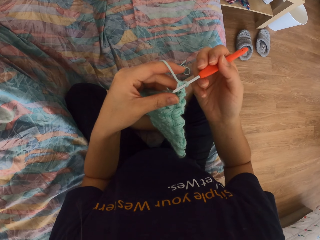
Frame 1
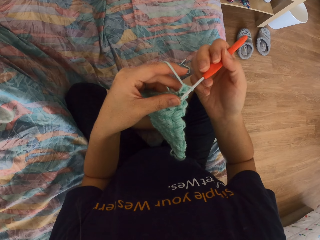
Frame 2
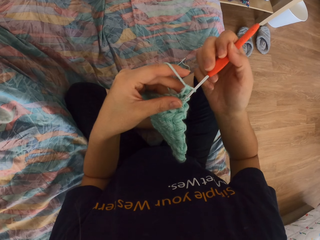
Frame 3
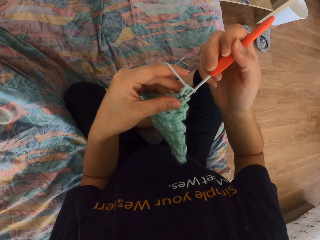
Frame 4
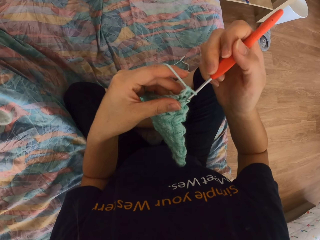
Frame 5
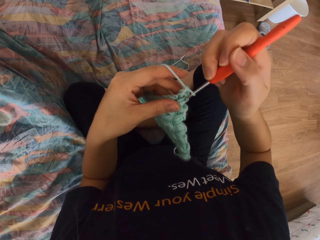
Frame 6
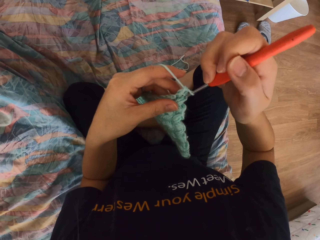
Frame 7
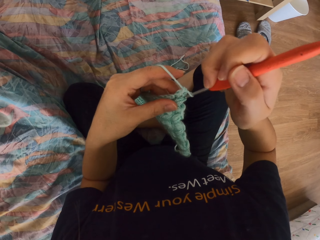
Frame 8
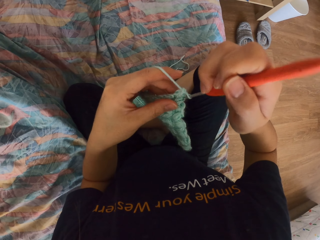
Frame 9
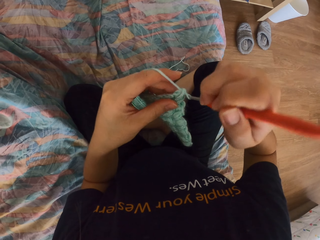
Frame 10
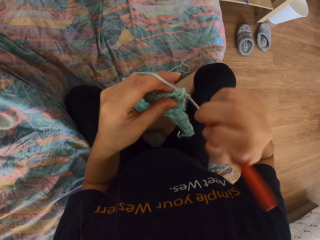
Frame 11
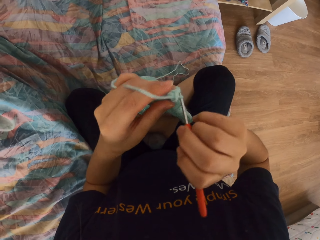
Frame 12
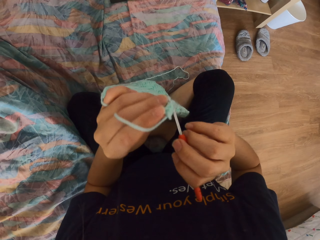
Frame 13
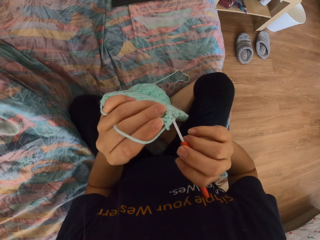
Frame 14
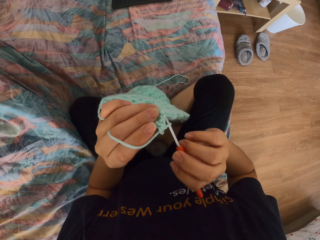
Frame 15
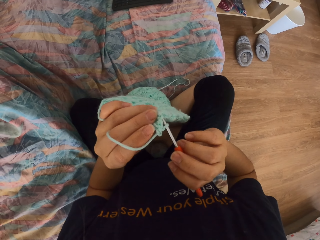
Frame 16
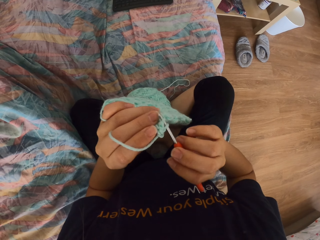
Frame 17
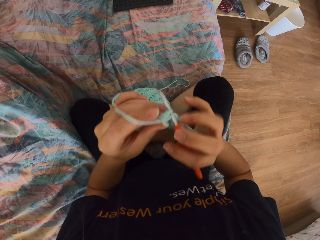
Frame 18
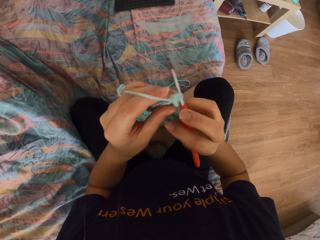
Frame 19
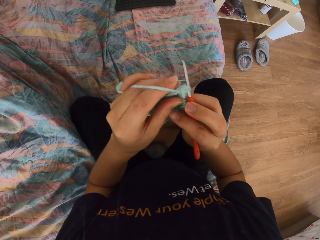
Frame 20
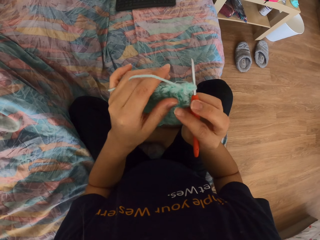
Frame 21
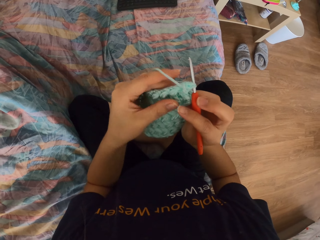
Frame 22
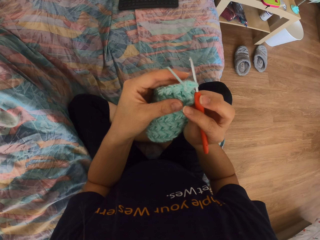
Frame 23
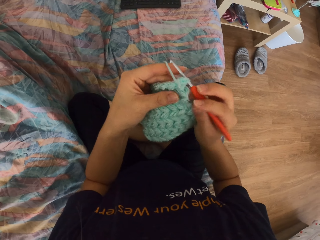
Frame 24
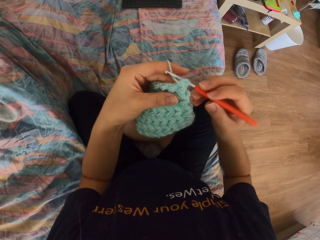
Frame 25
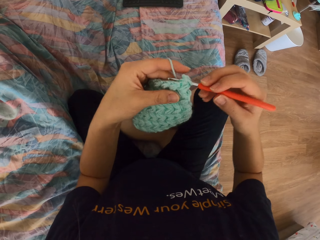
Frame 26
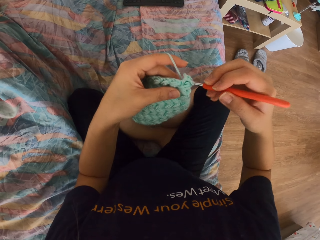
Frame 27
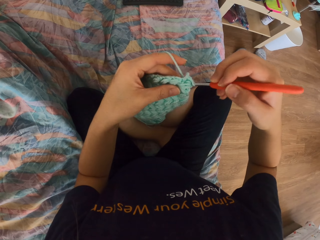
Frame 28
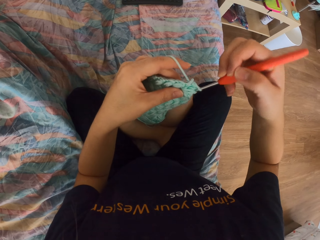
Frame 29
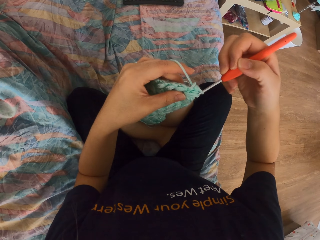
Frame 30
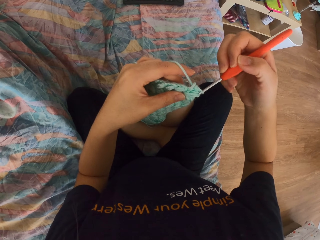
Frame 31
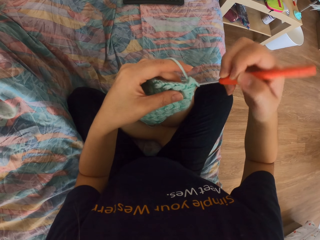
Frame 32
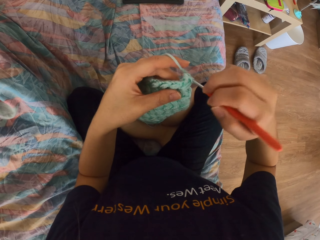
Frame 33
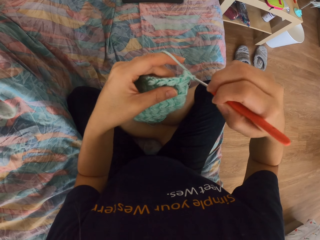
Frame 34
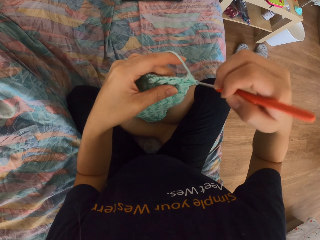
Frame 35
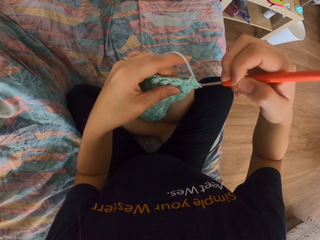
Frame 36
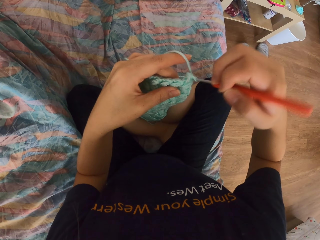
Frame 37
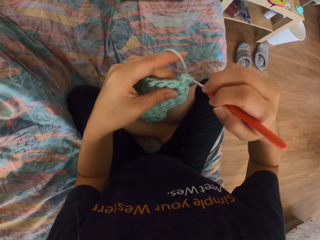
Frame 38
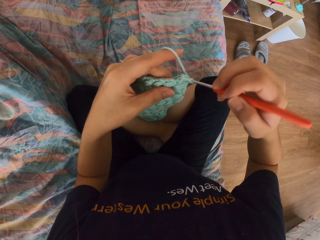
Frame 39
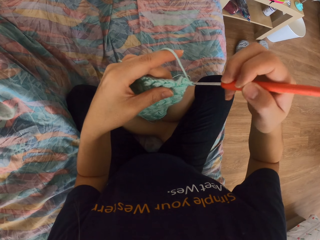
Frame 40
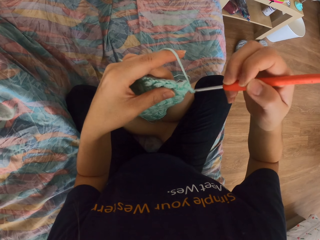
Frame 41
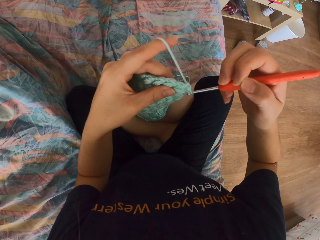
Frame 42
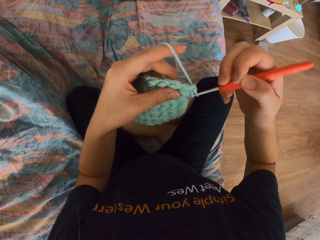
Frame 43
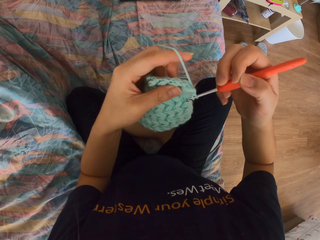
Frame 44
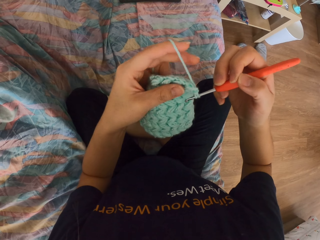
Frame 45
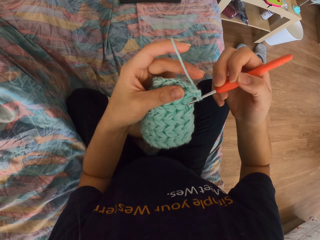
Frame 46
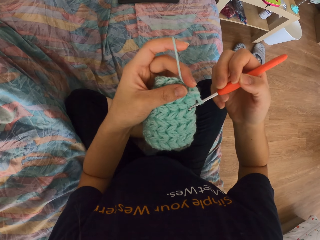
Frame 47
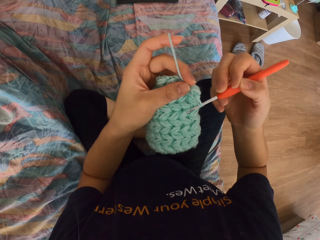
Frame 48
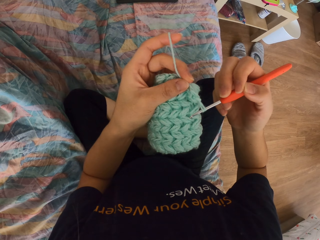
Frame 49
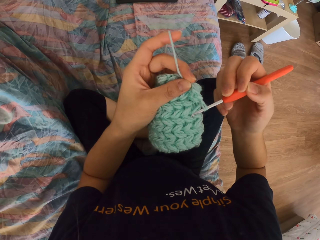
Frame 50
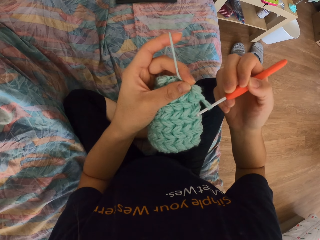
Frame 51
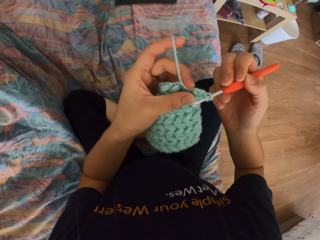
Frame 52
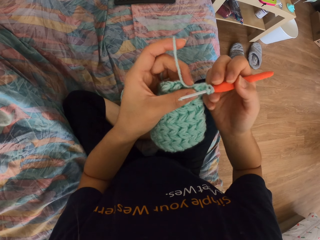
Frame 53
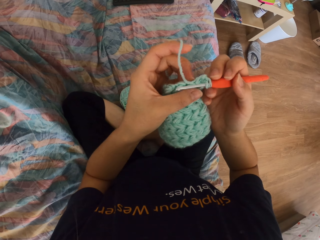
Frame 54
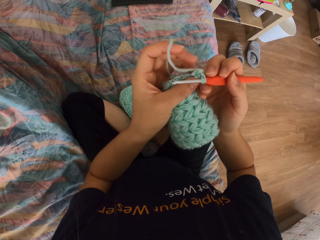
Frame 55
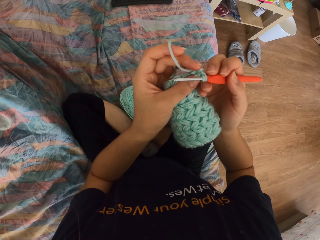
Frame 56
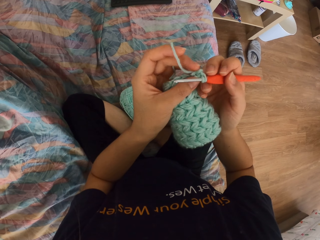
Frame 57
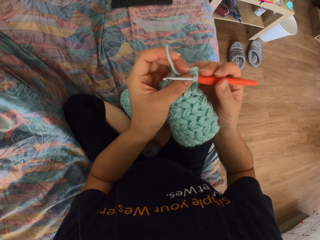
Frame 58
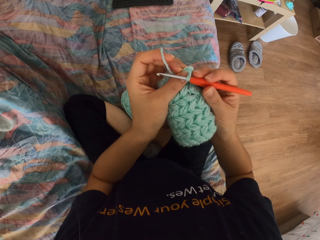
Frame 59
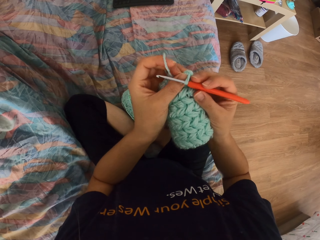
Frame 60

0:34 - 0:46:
The camera wearer pulls the thread with the crochet. They insert the crochet into the thread fabric. They pull the thread with the crochet.

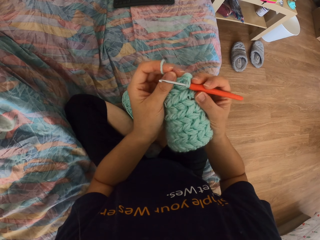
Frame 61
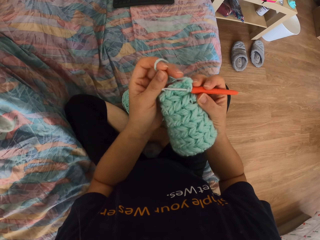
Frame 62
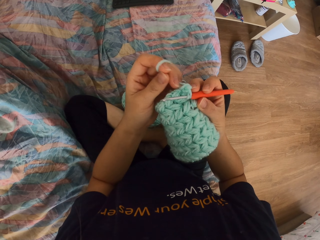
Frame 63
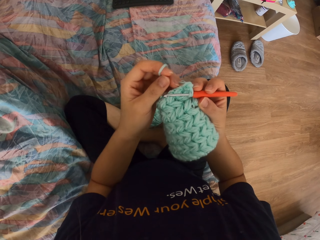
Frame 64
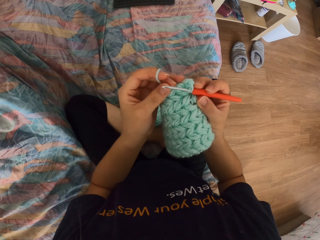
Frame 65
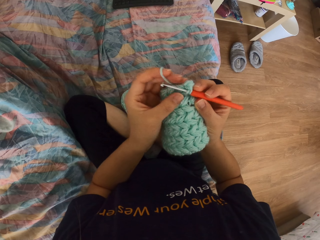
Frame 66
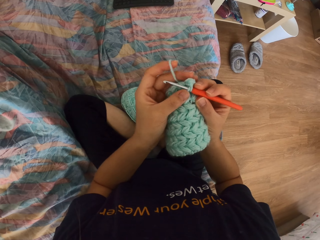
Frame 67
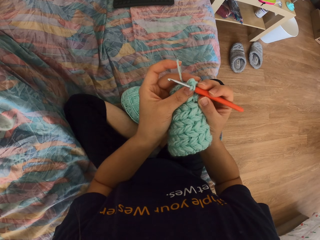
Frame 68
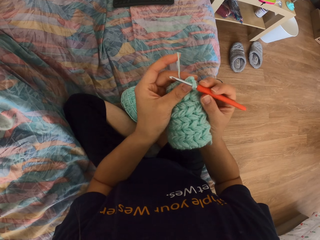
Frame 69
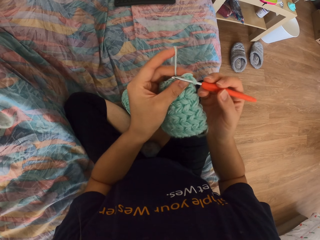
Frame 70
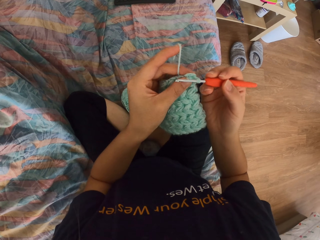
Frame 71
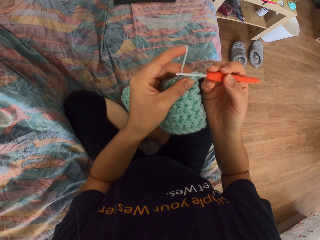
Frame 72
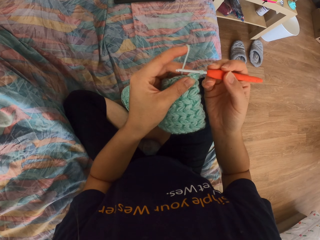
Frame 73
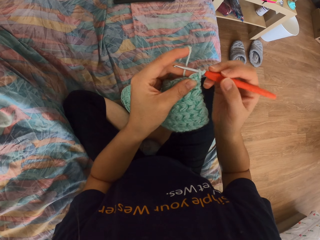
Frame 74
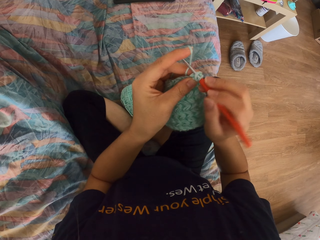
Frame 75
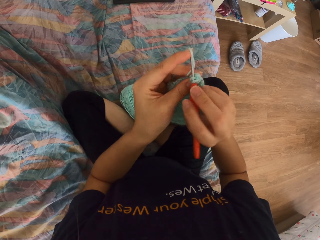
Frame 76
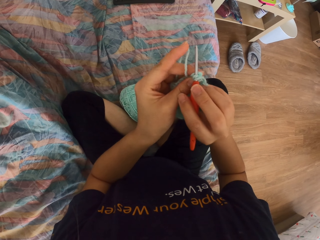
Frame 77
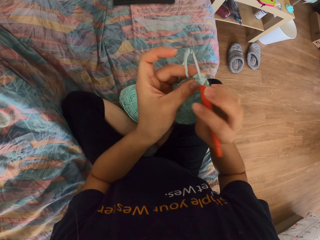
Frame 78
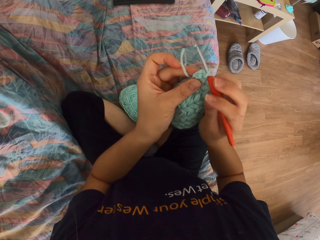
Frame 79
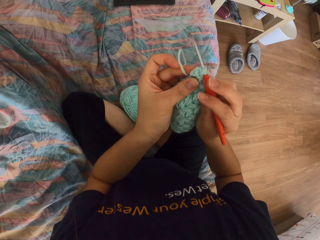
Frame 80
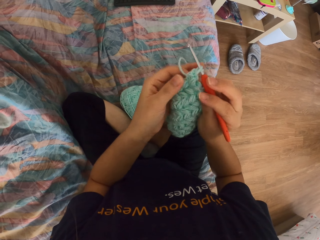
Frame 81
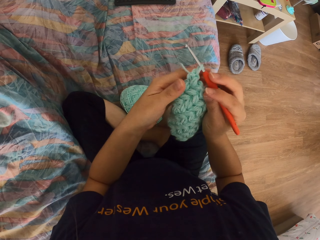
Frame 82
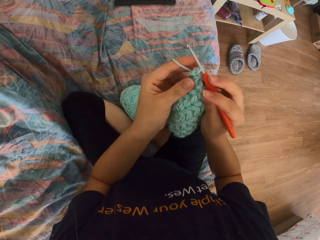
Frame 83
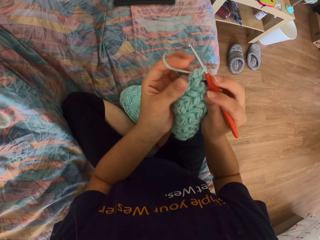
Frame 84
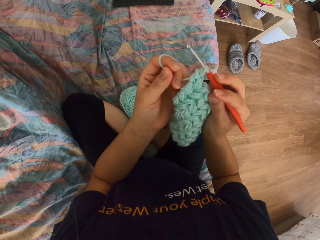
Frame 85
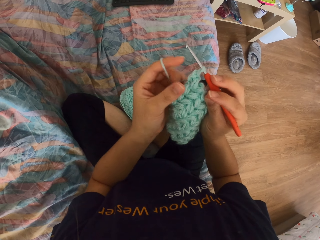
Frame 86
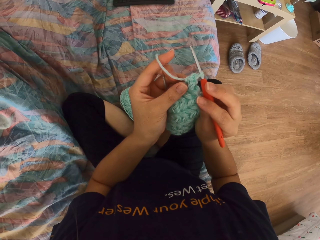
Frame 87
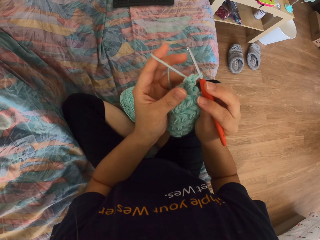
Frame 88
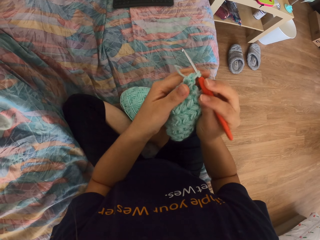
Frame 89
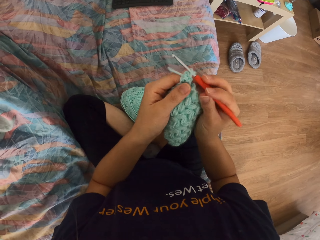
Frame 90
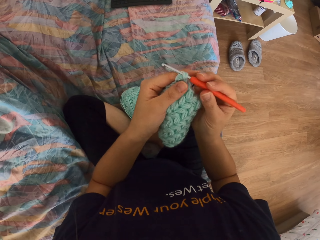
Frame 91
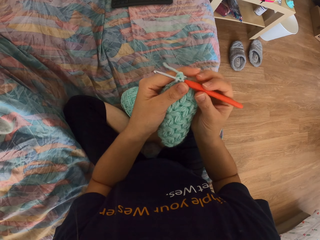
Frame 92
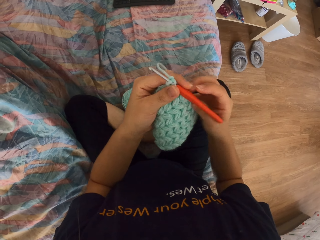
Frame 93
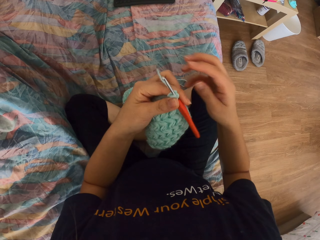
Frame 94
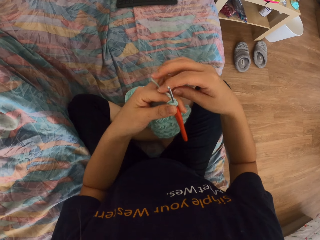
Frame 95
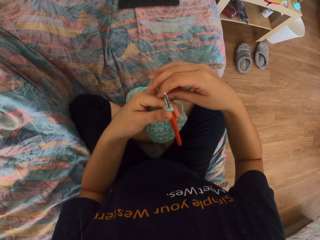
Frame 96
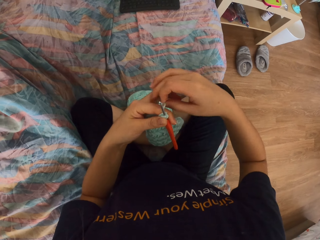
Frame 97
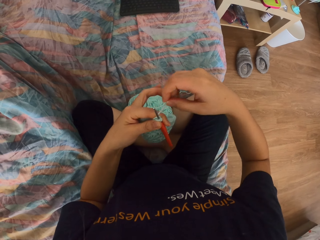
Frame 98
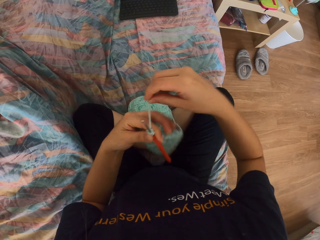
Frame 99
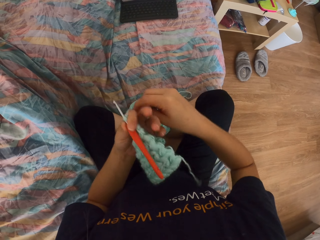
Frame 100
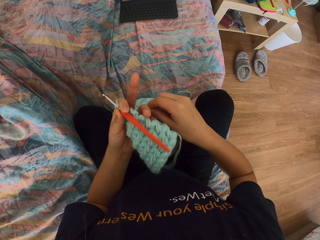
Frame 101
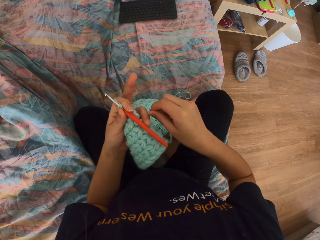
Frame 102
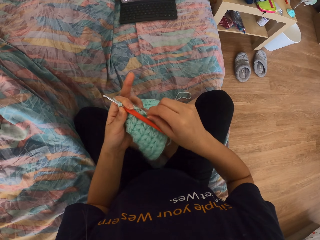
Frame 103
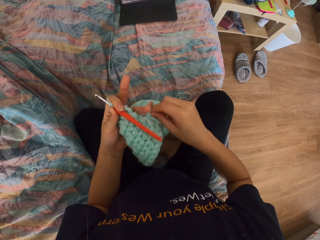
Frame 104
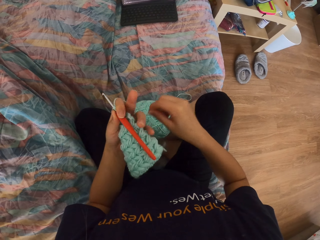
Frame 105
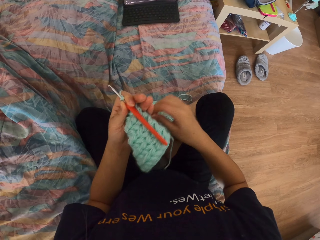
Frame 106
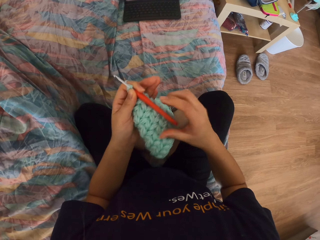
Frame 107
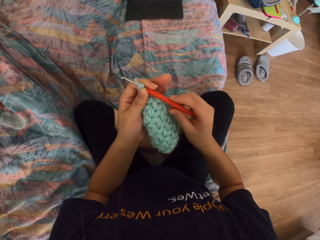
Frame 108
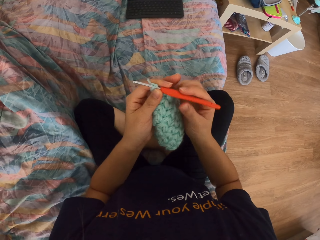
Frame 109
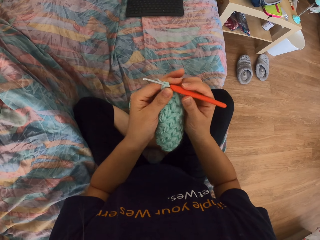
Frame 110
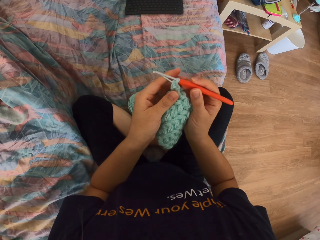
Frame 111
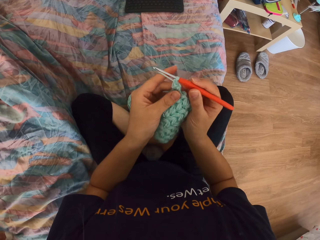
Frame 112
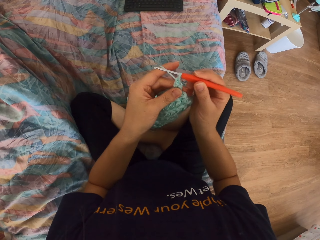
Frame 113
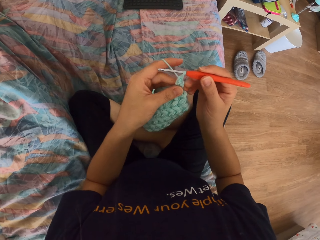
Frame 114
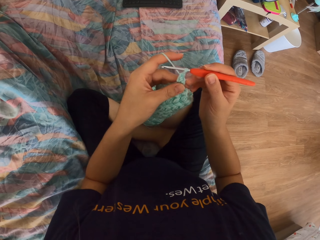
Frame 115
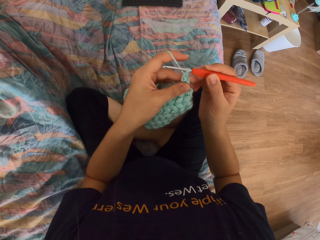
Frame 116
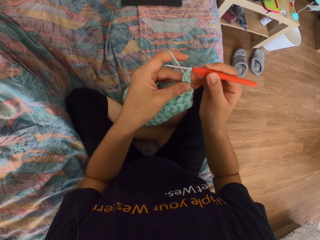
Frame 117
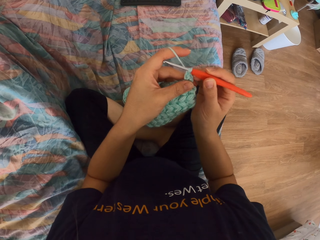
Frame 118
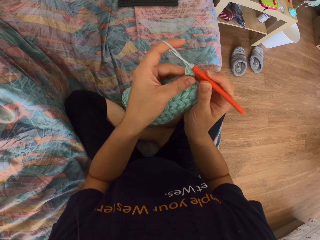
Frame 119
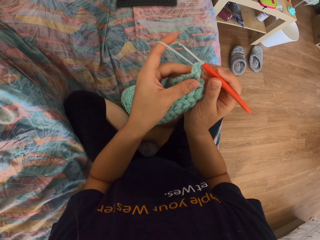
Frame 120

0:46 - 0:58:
The camera wearer holds the thread with her left hand. She stares at the garment. She pulls the thread with her right hand. She folds the thread to the fingers. She holds the thread with her left hand.
